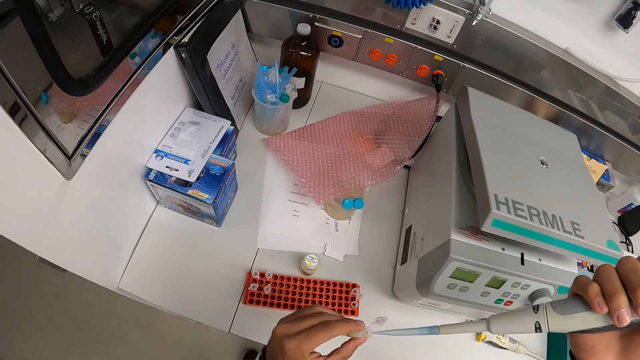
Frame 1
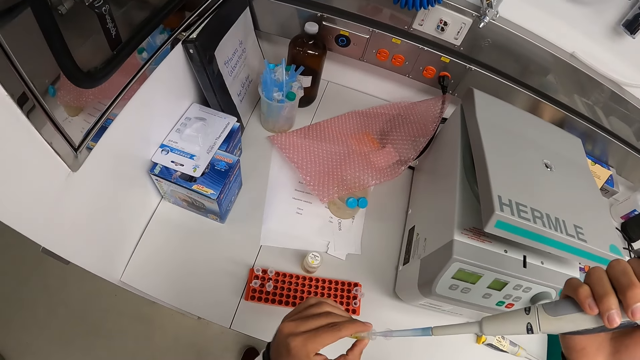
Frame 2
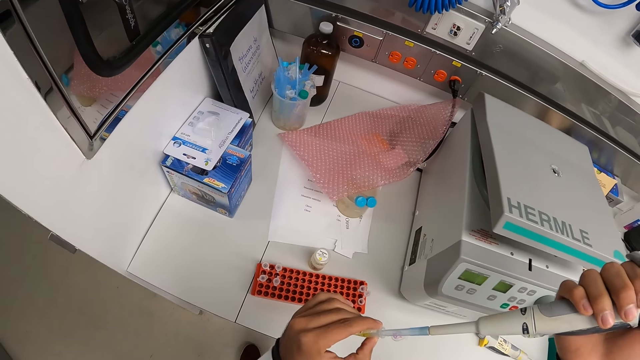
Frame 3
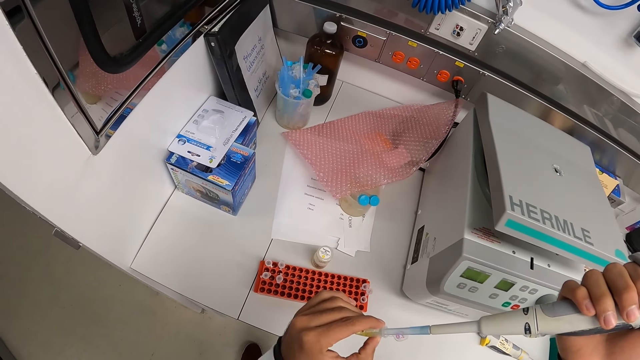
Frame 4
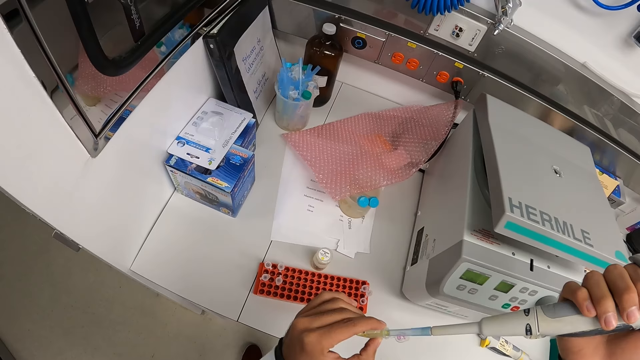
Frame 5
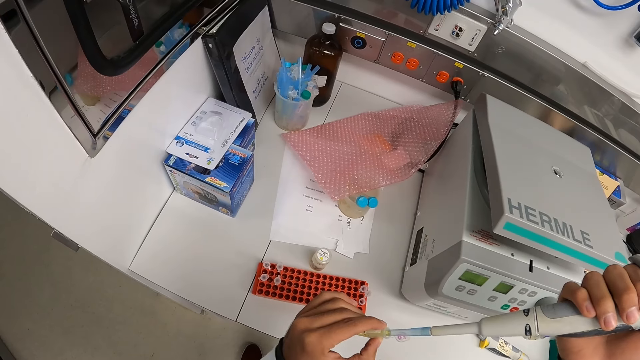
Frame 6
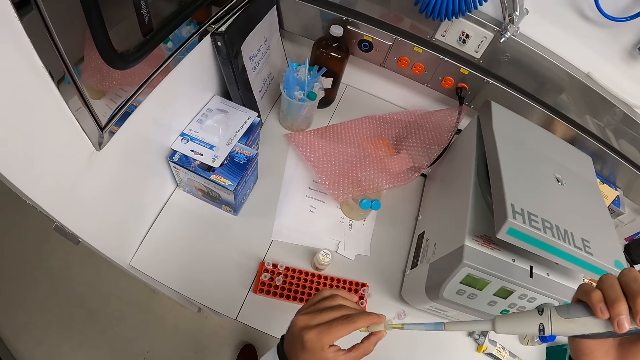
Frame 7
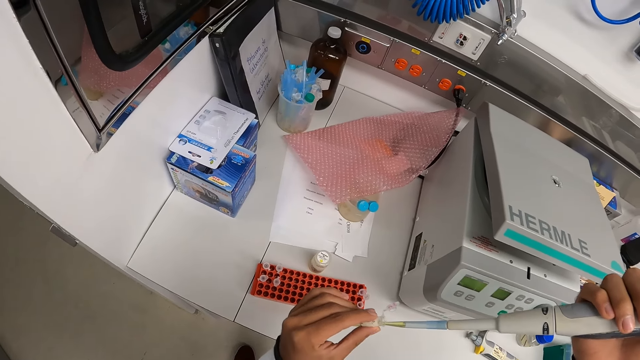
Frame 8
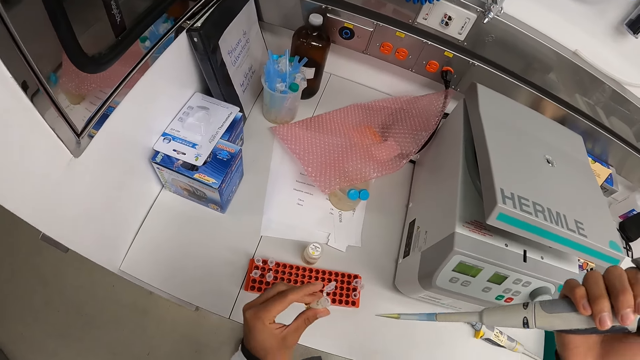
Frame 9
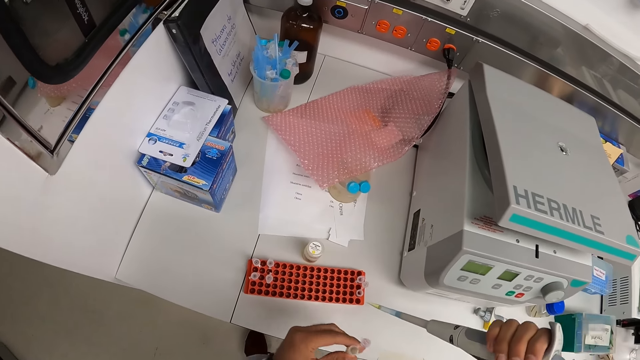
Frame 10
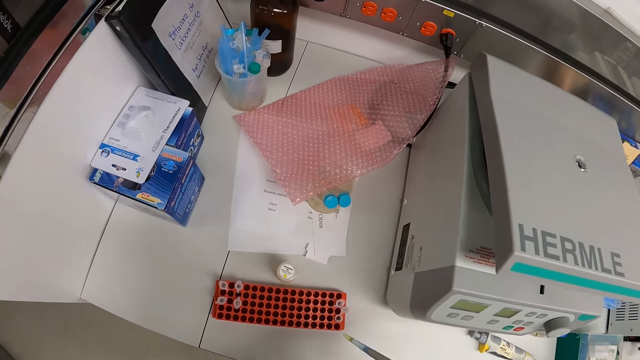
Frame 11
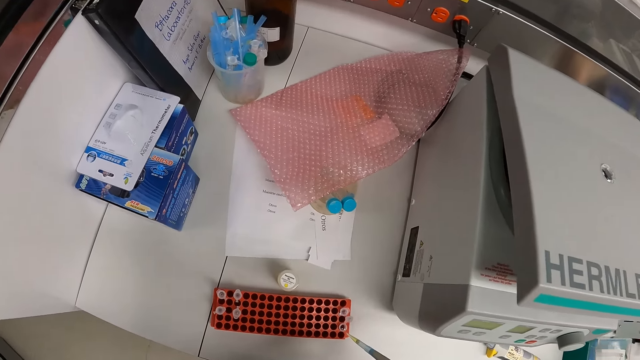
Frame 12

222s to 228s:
The camera wearer takes reagent from the test tube in his left hand with the pipette in his right hand. He puts the liquid in the test tube. He holds the pipette in his hands.

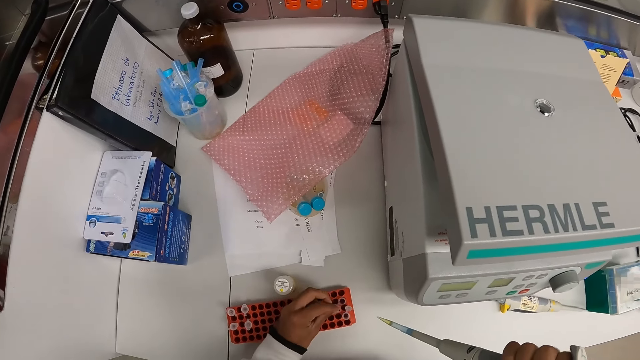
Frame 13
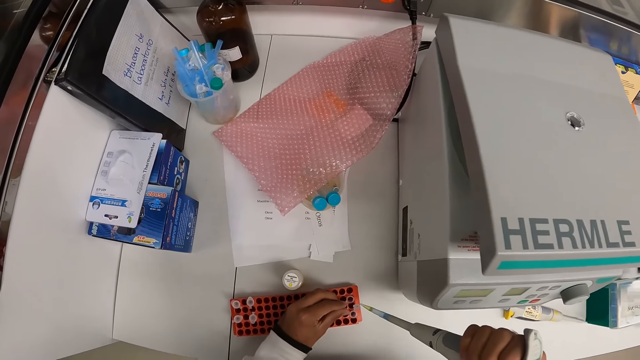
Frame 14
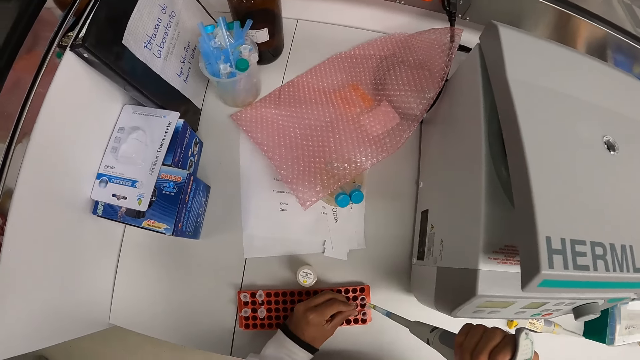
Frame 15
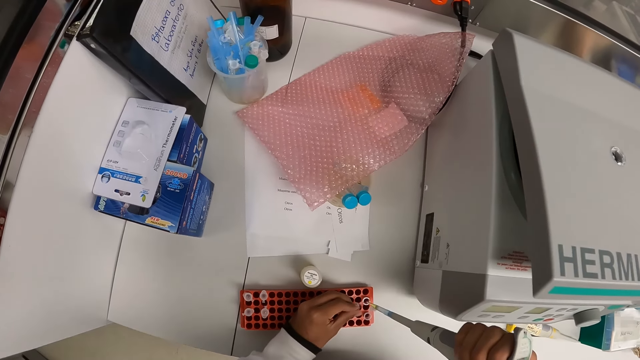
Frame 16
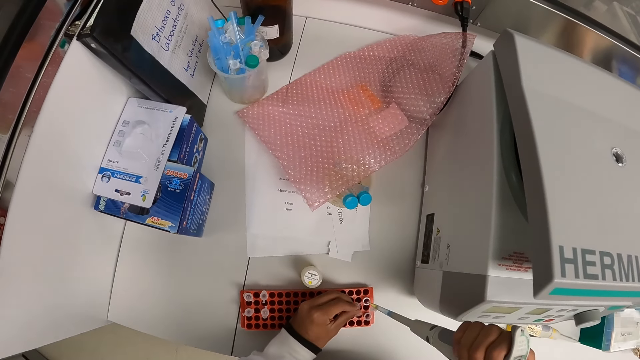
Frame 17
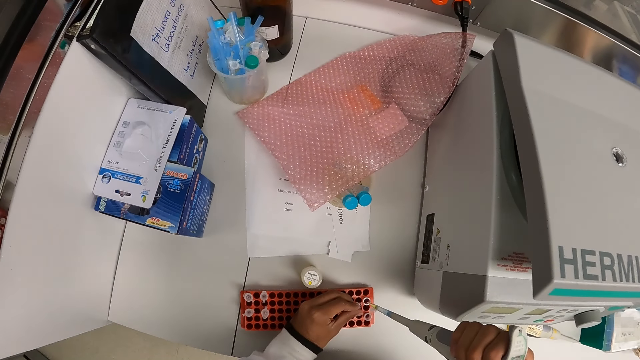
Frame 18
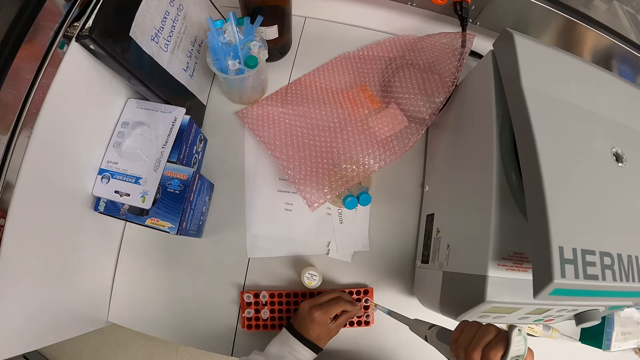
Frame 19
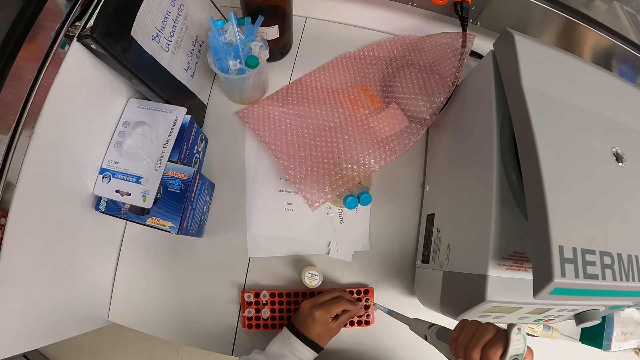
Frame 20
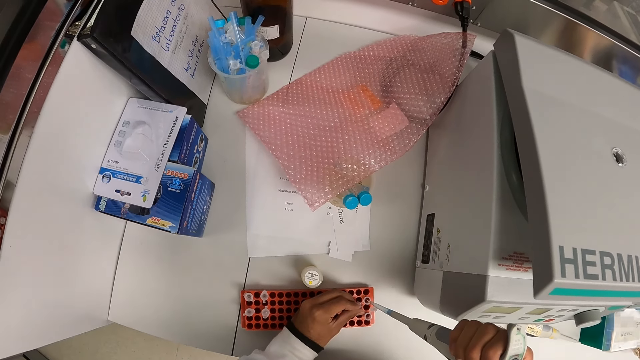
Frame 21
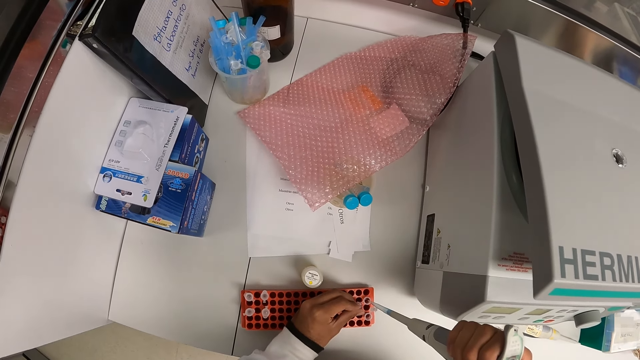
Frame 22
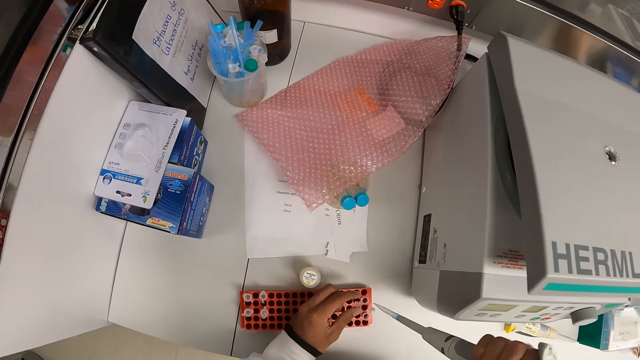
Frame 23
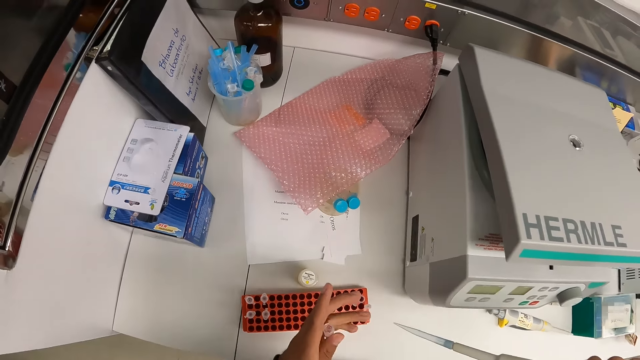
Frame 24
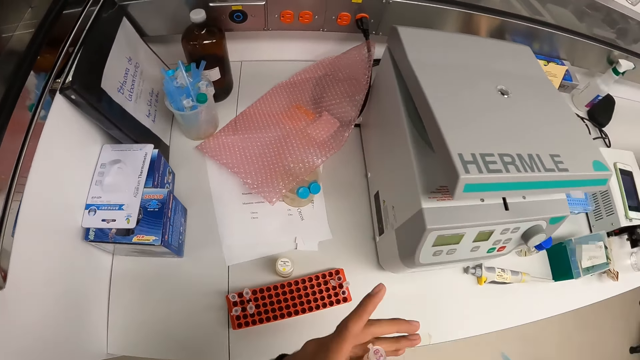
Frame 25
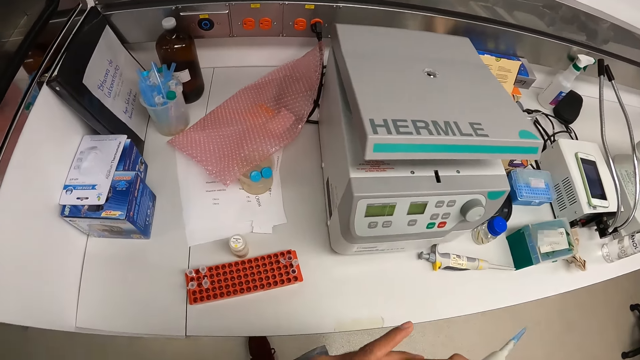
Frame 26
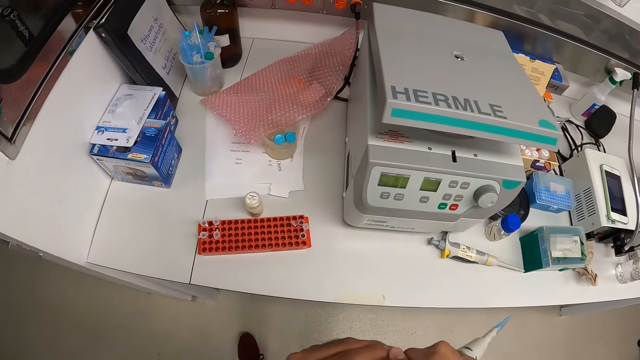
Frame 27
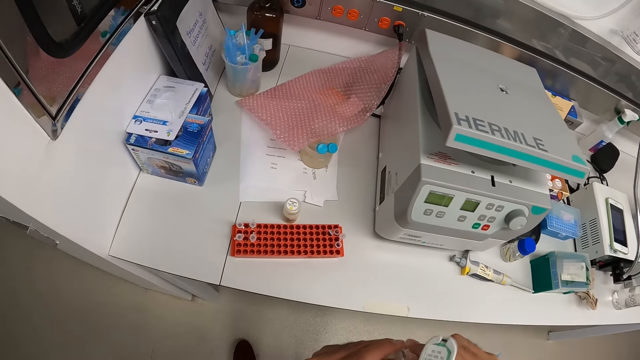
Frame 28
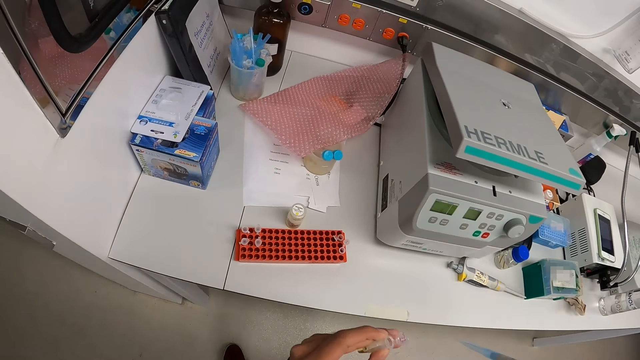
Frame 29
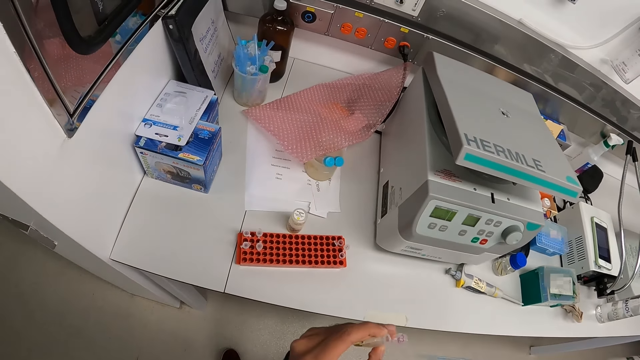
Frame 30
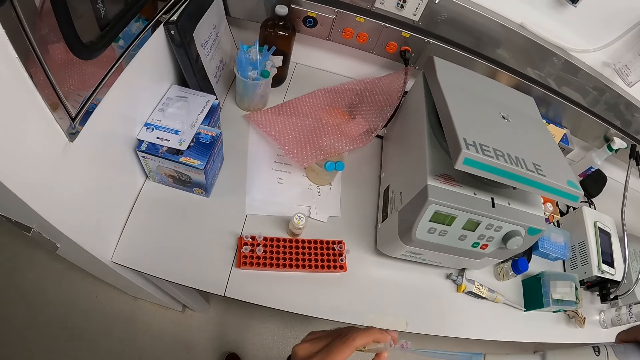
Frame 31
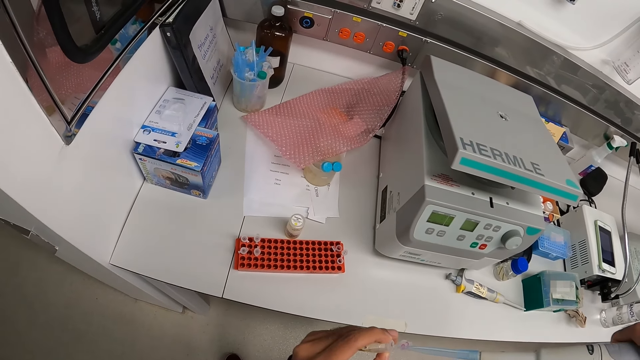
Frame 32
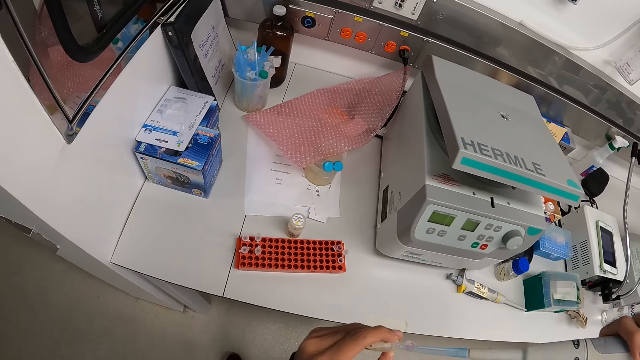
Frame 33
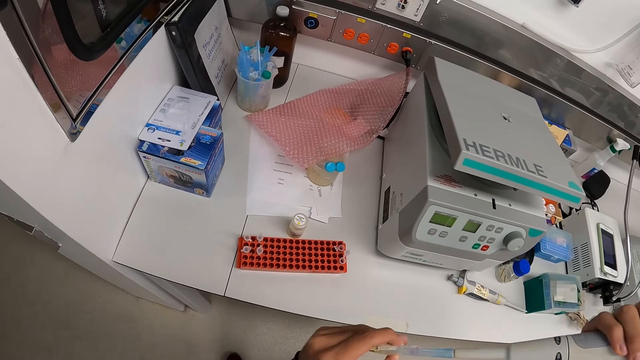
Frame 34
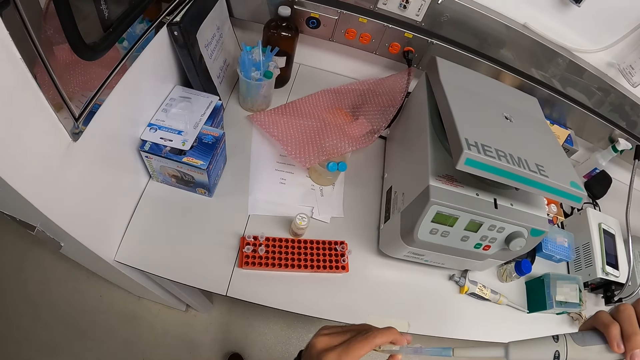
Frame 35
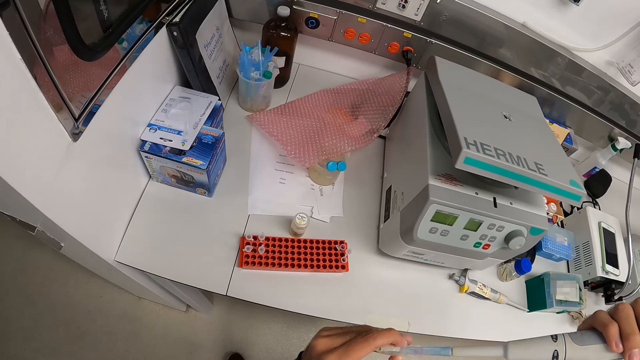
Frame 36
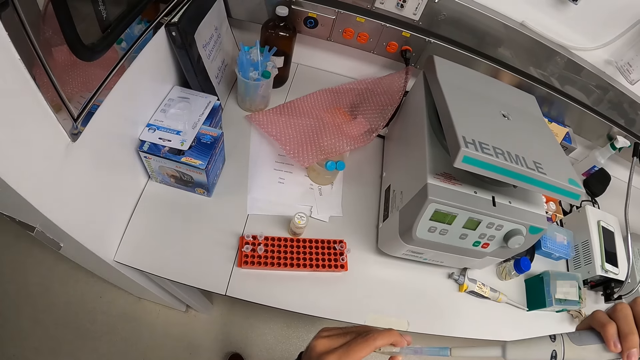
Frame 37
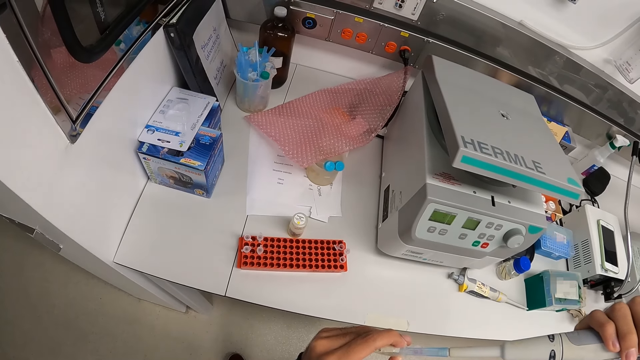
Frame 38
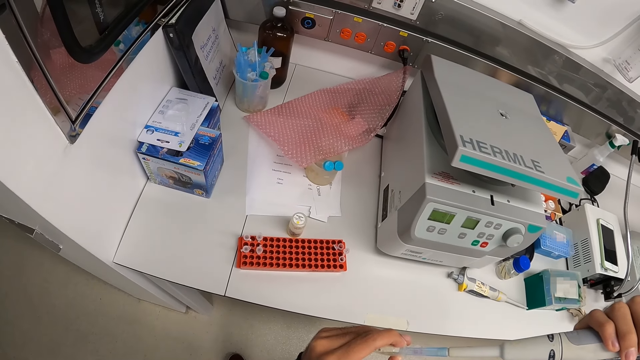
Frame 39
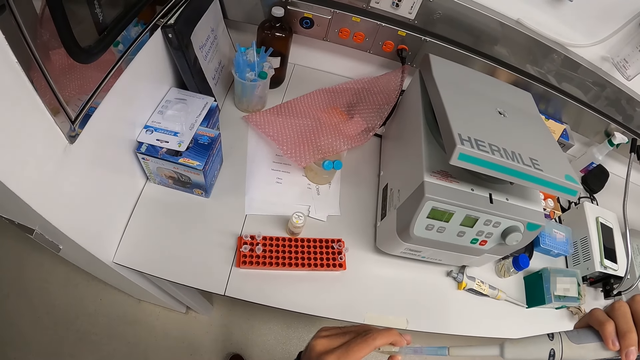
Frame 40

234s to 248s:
The camera wearer dispenses the reagent from the pipette in his hands into the test tube in the rack on the workbench. He takes the reagent from the test tube in his left hand with the pipette in his right hand.
